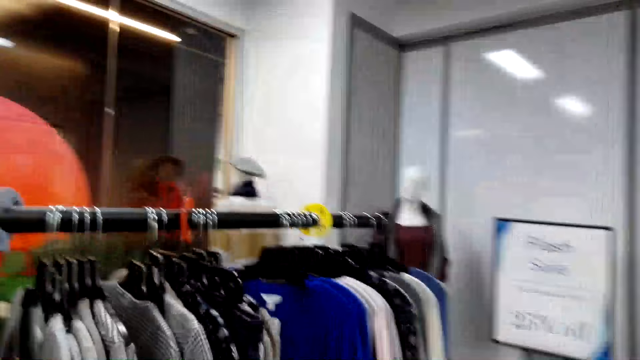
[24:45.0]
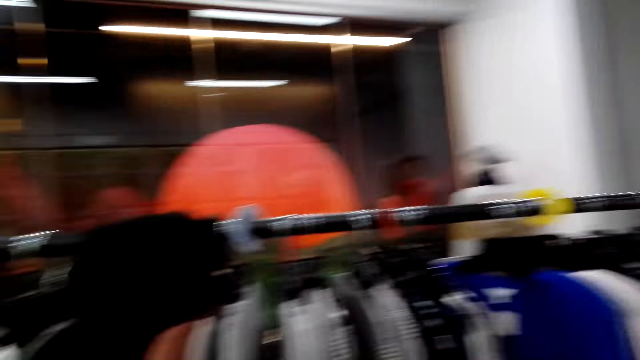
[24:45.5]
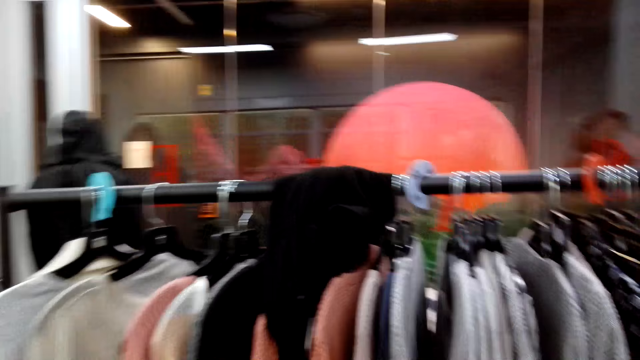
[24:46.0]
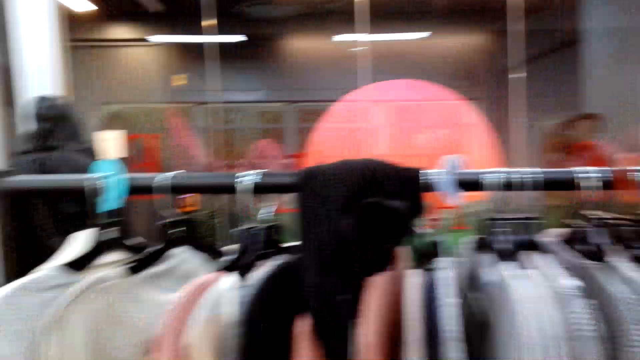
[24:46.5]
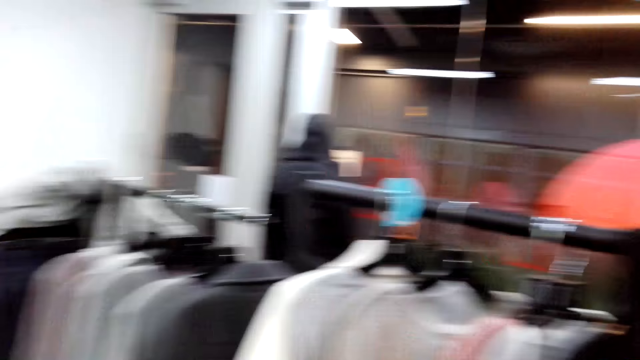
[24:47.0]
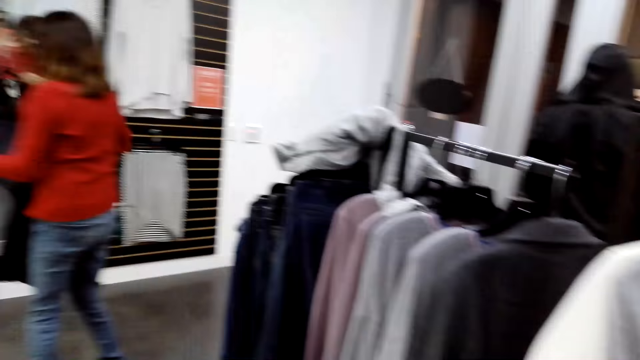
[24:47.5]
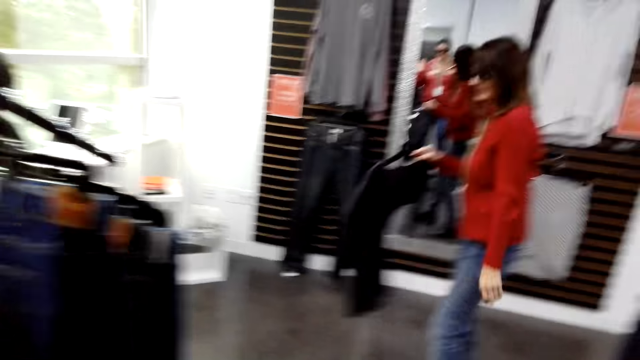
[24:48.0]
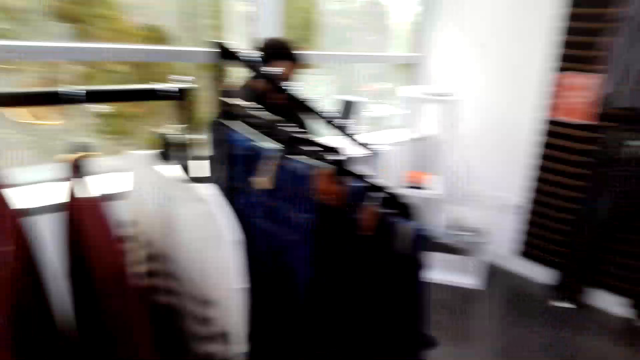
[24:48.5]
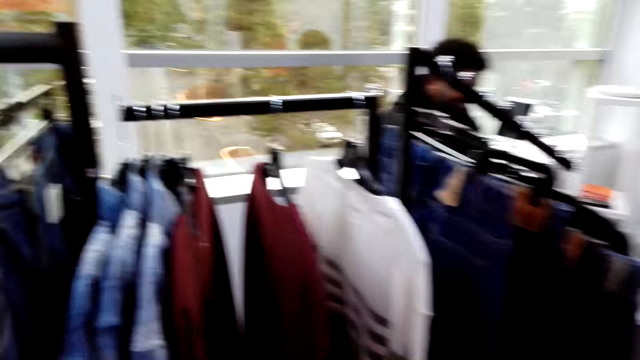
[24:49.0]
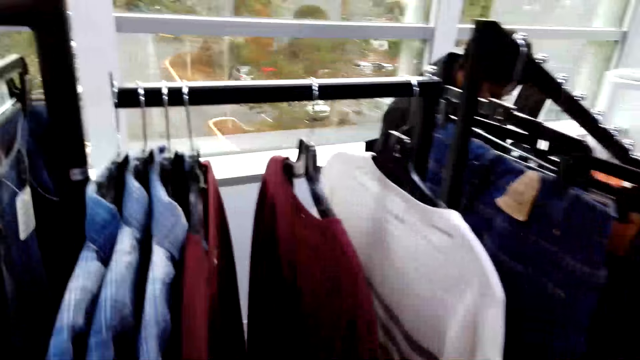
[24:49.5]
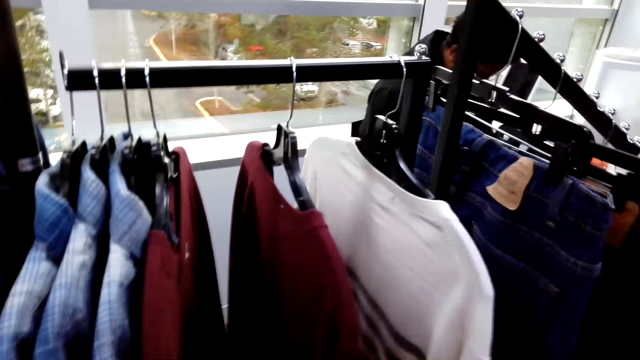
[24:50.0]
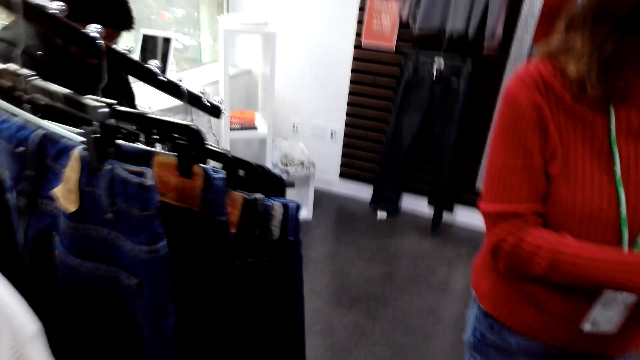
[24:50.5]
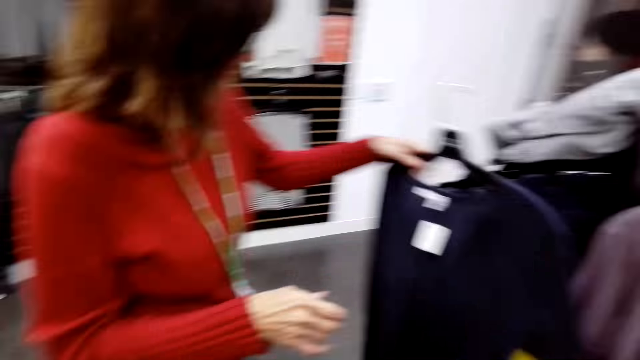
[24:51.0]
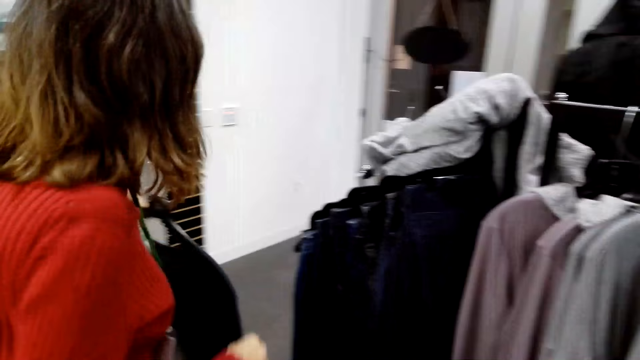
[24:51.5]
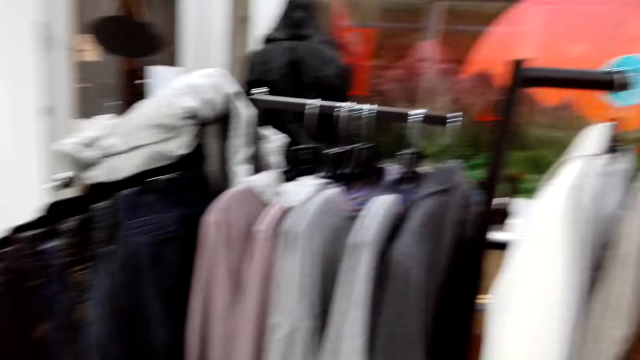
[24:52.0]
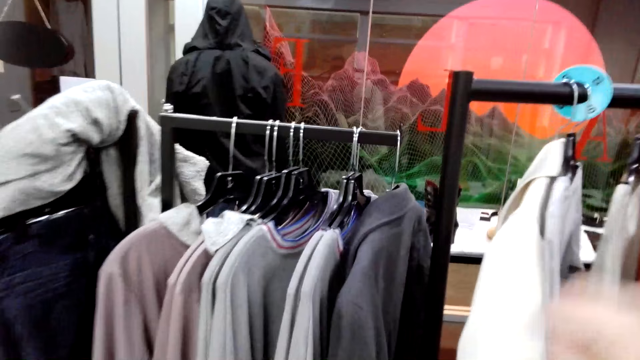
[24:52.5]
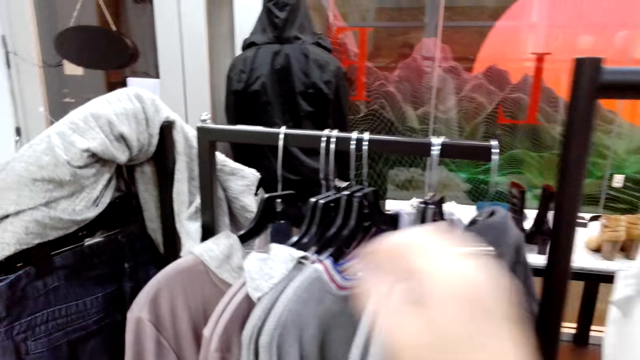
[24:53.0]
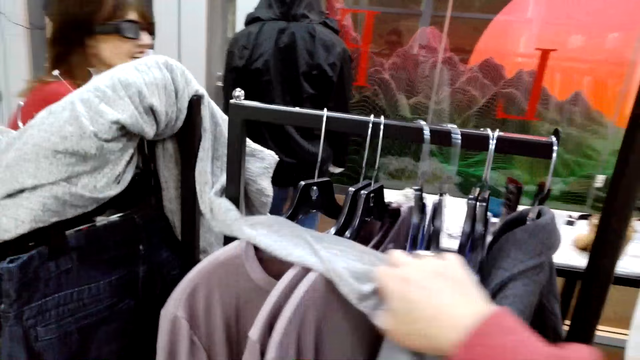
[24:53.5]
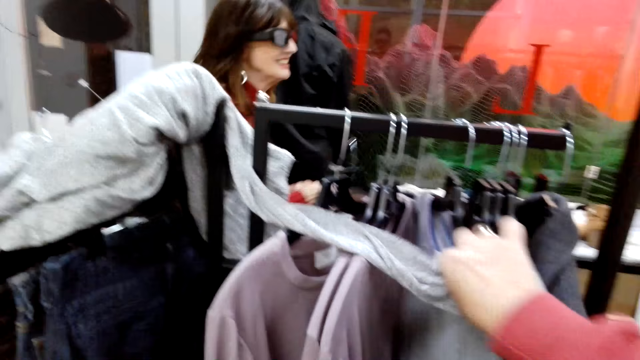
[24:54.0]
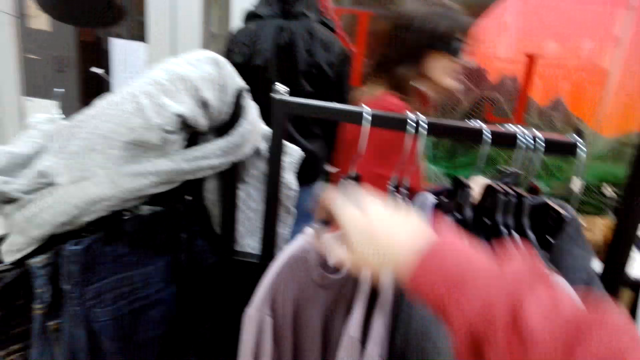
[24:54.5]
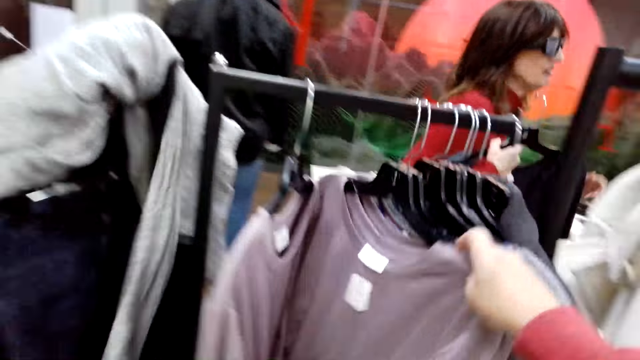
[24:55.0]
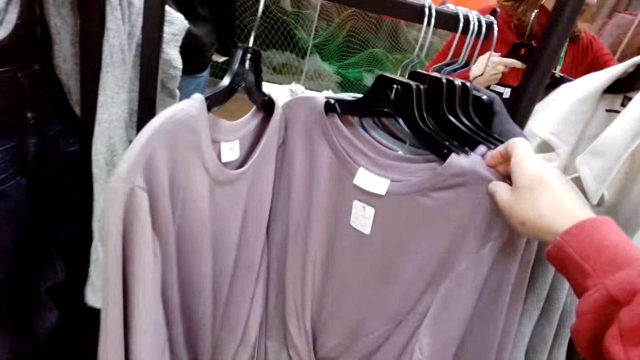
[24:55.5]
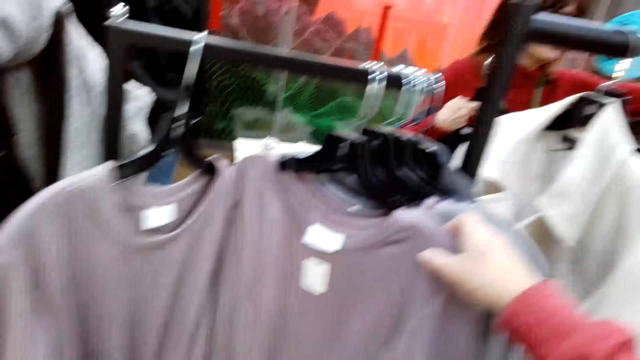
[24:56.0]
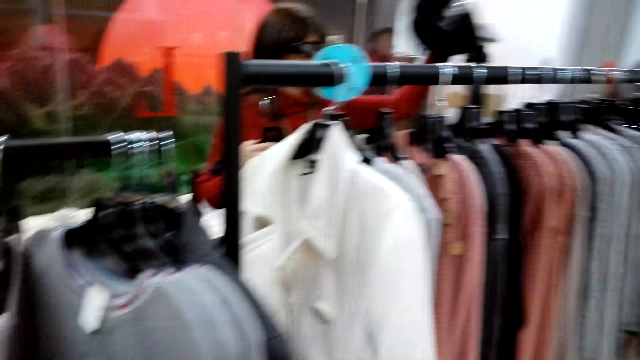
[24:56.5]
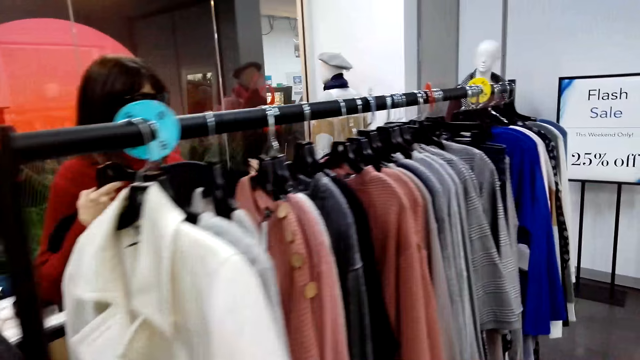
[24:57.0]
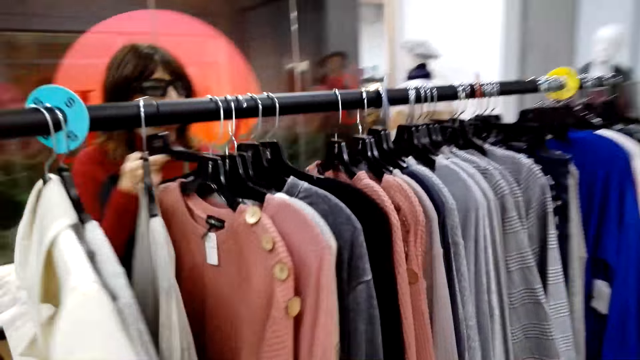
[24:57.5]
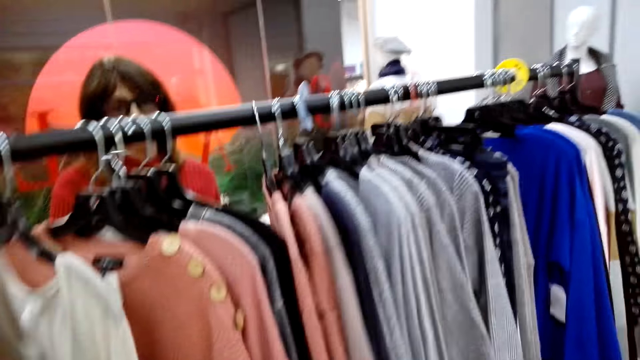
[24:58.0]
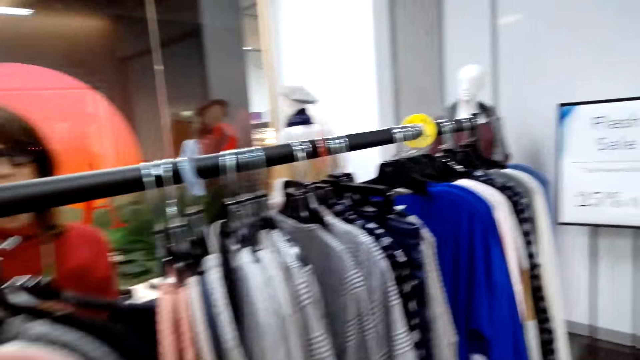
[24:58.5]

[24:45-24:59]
The camera wearer searches the clothes on the hanger line. A lady carries the clothes. The lady looks at the clothes. The camera wearer searches the clothes on the hanger line, throws back the clothes, and searches the clothes on the hanger line.

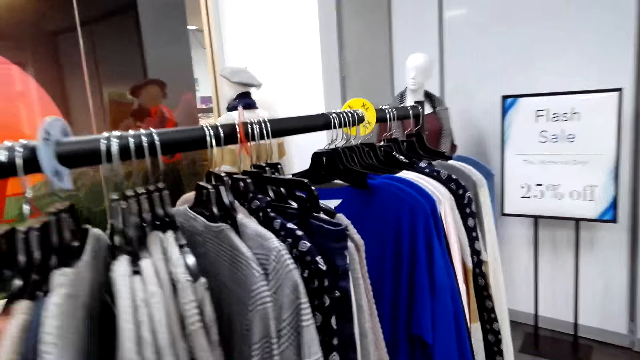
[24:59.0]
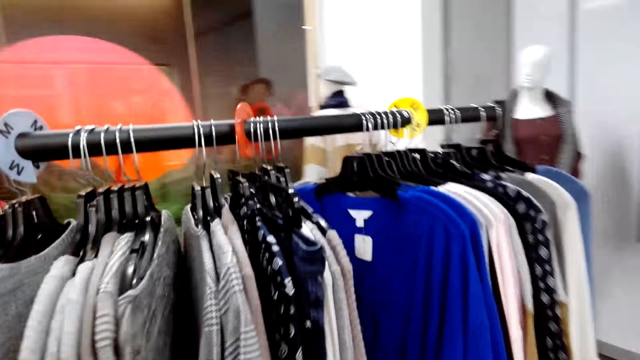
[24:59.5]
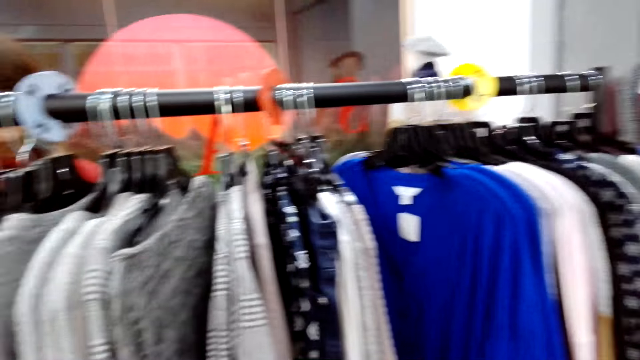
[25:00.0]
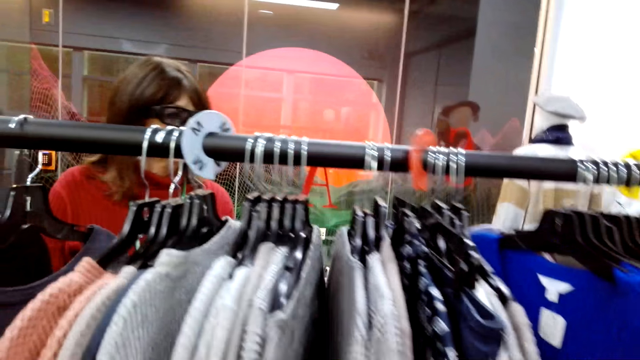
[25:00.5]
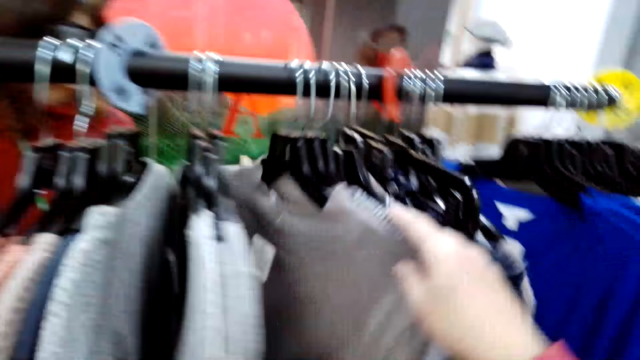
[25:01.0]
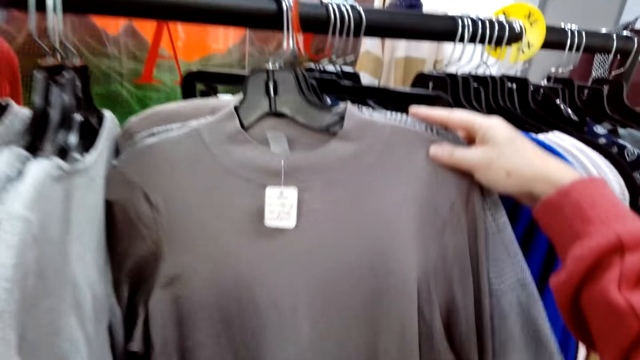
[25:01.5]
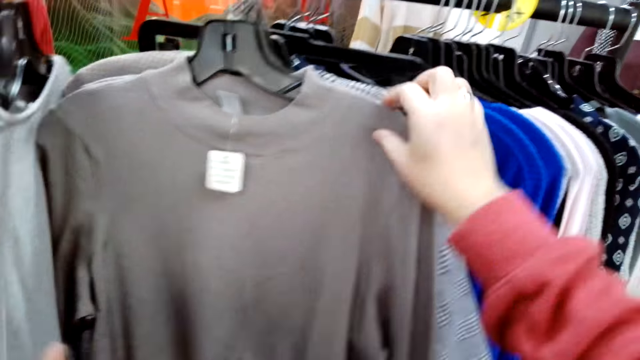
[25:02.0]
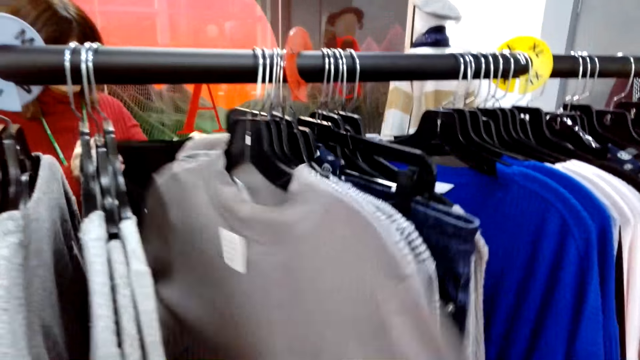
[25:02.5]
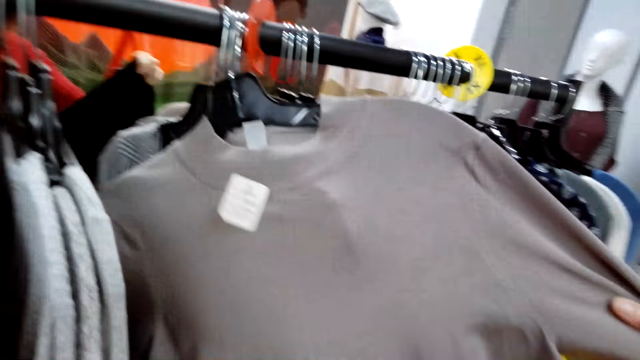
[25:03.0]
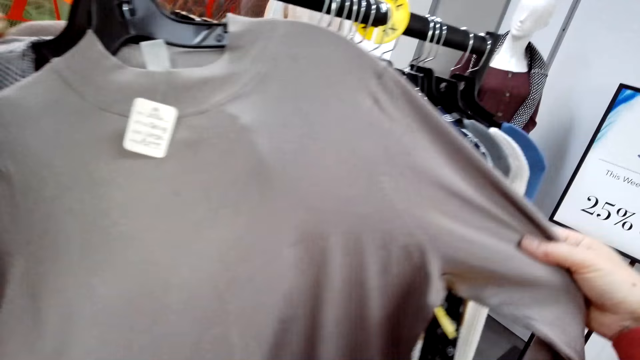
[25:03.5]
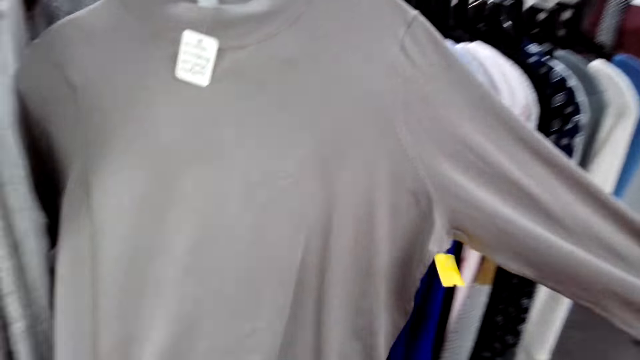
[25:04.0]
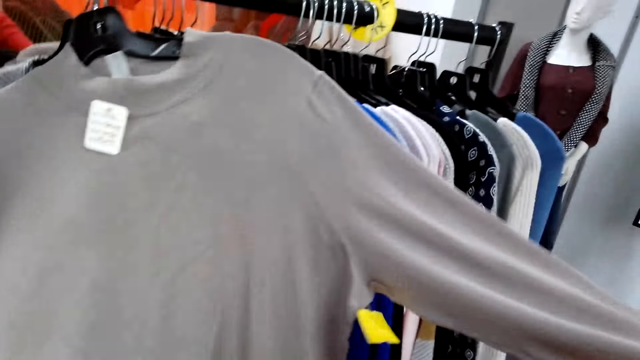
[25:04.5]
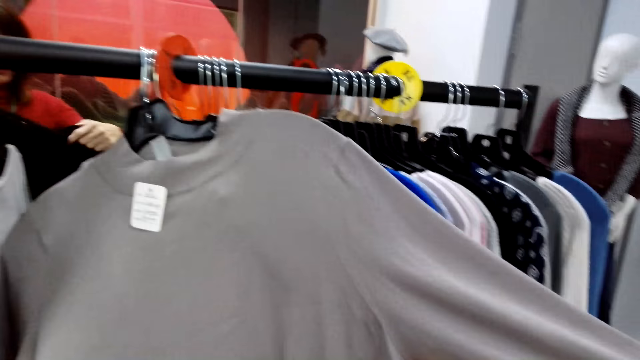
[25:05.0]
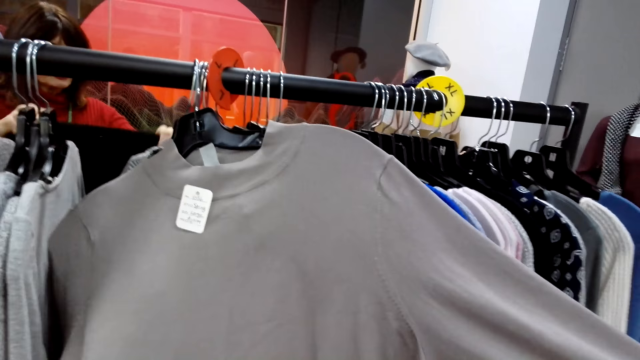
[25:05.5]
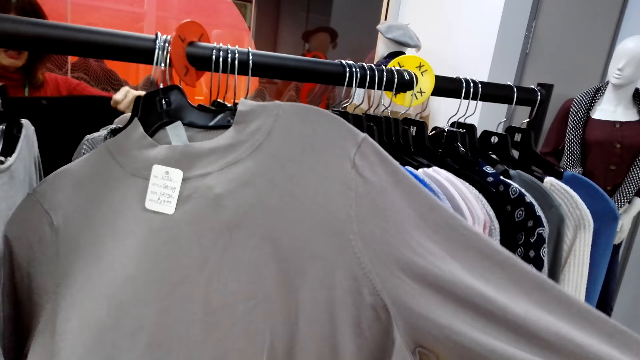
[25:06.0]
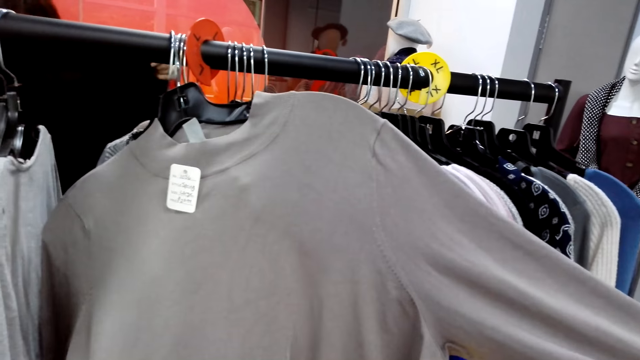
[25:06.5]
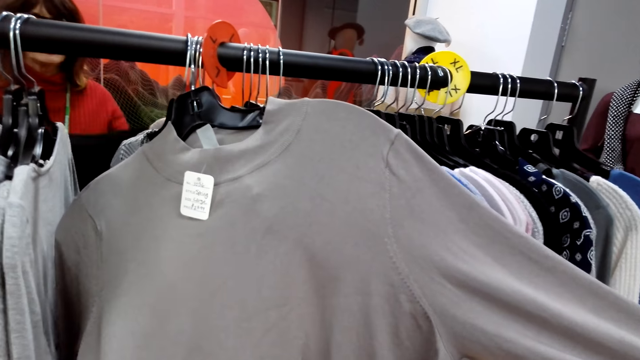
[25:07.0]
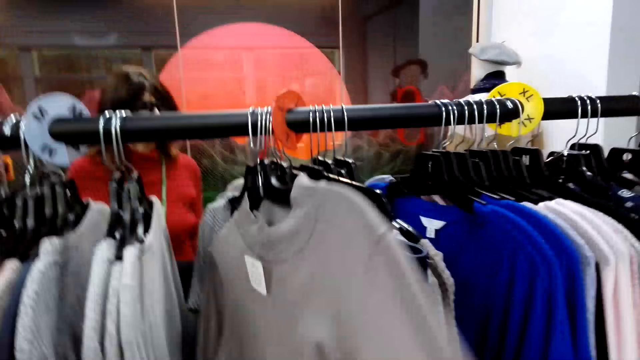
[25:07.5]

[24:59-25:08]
The camera wearer looks at the clothes. A lady looks at the clothes. The camera wearer examines a blouse.
